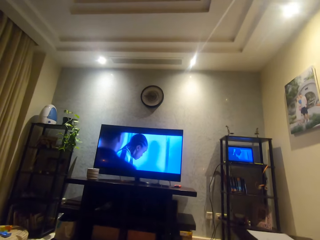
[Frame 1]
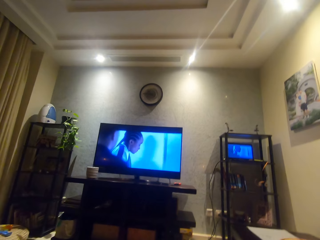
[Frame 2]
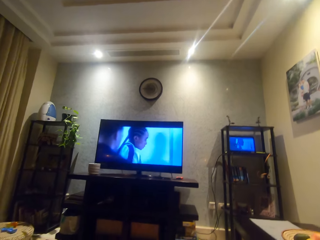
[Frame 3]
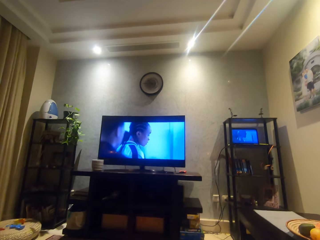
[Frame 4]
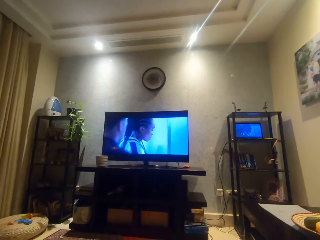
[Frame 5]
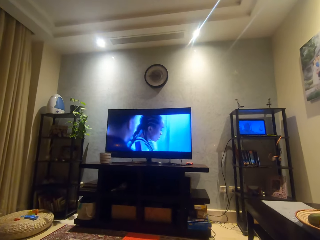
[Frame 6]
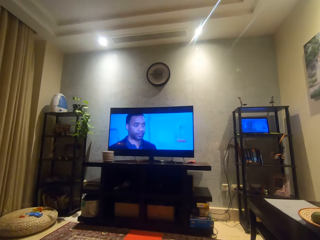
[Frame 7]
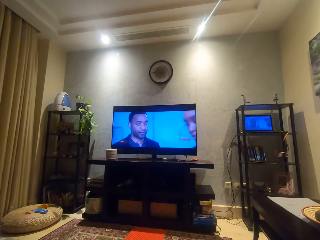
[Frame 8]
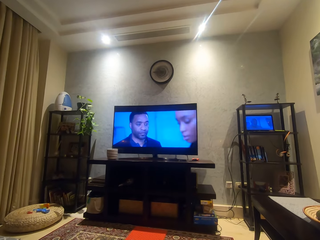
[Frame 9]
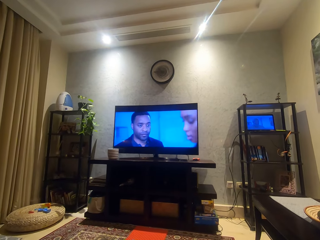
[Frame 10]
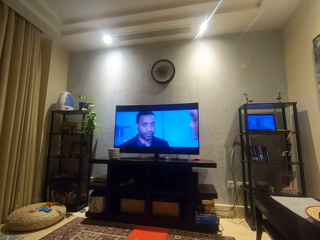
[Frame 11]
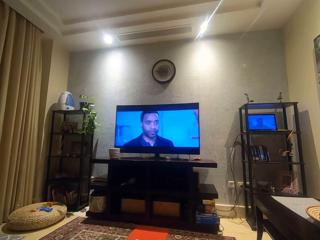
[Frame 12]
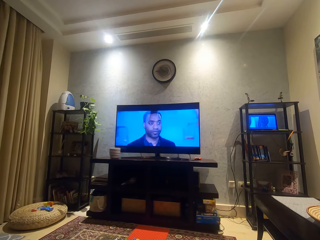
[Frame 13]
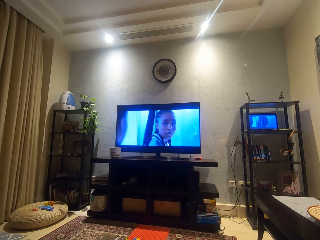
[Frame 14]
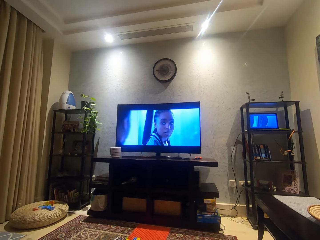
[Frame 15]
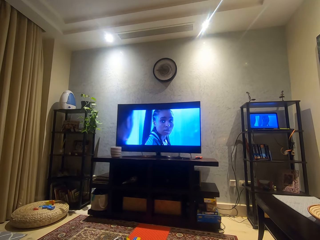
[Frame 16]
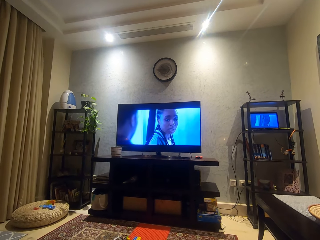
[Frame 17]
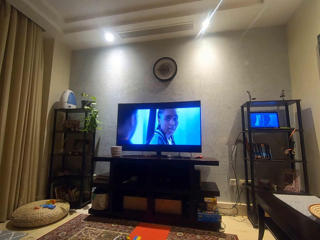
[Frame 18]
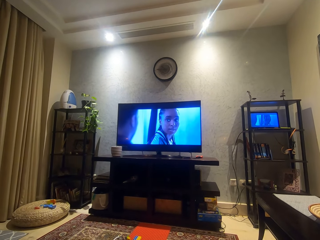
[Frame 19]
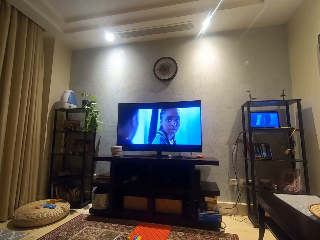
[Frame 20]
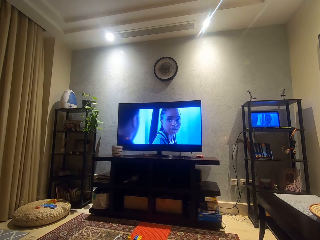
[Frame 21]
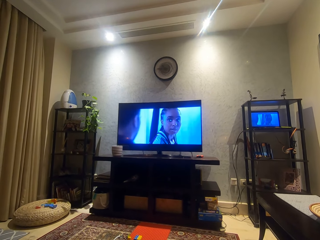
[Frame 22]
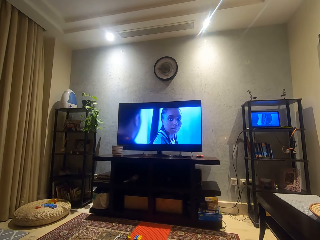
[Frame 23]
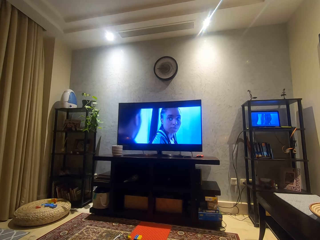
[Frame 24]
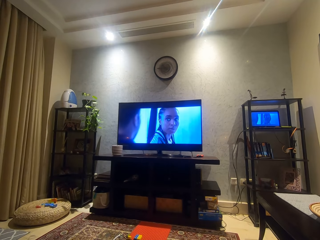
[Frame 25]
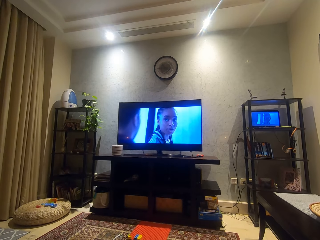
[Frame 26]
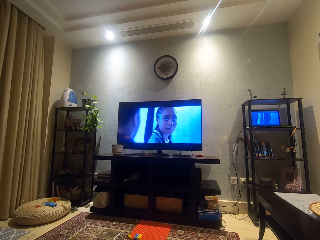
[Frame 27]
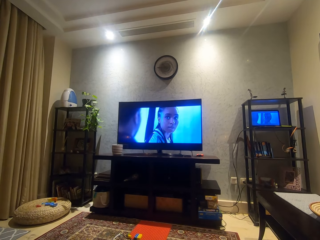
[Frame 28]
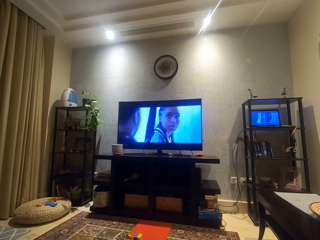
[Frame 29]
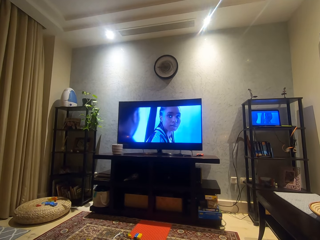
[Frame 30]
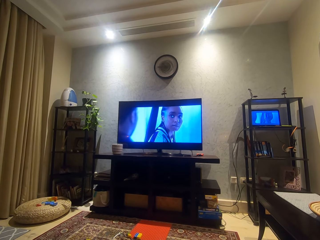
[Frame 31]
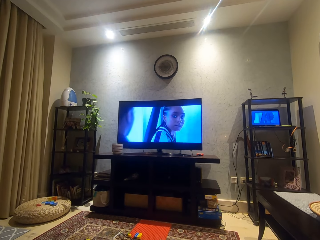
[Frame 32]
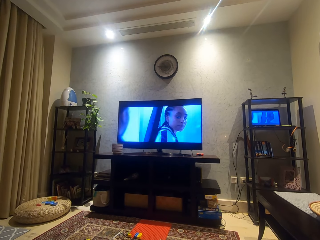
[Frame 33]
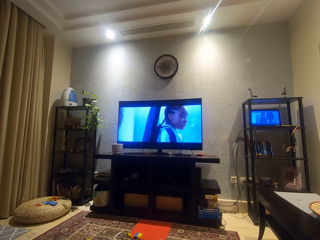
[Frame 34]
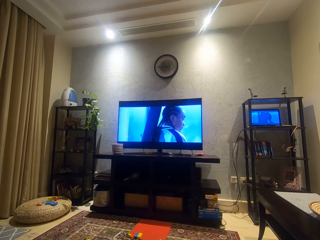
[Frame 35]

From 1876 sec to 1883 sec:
The camera wearer moves a bit.

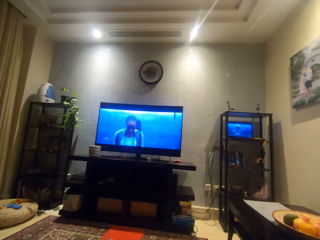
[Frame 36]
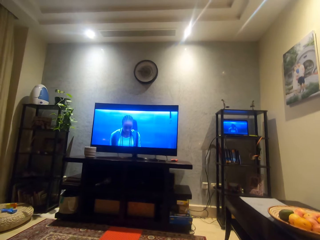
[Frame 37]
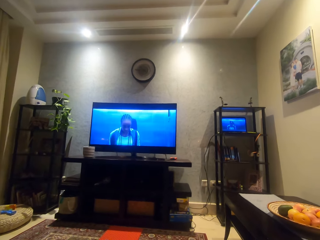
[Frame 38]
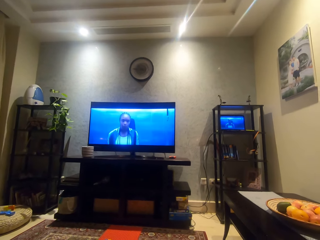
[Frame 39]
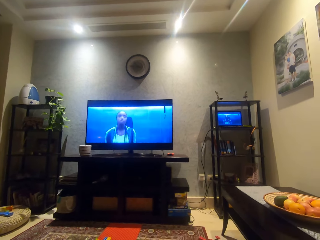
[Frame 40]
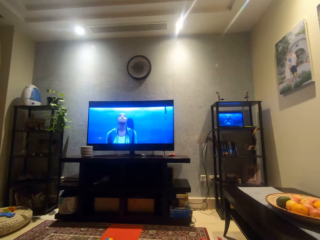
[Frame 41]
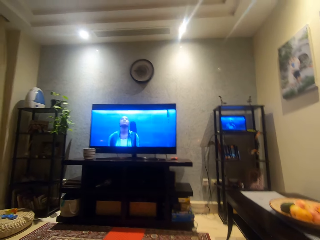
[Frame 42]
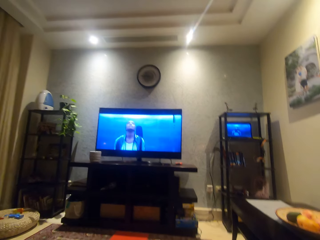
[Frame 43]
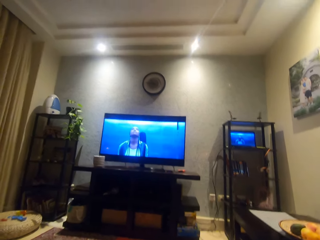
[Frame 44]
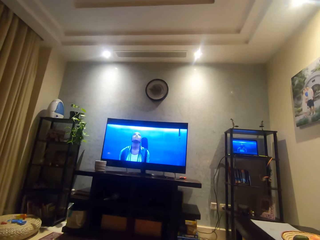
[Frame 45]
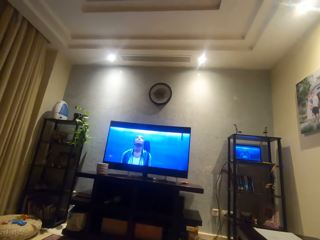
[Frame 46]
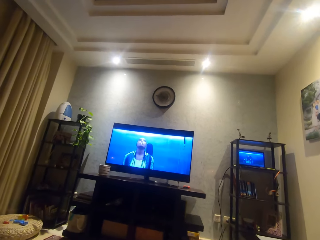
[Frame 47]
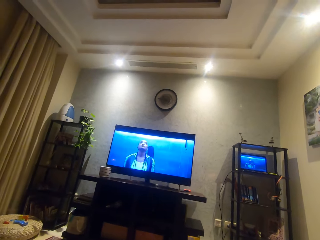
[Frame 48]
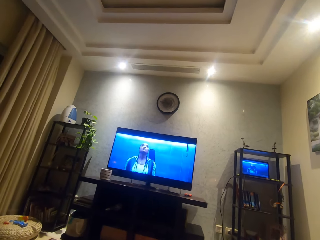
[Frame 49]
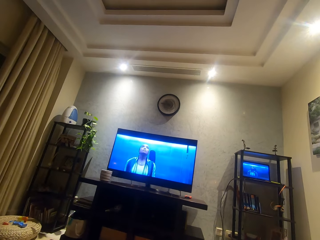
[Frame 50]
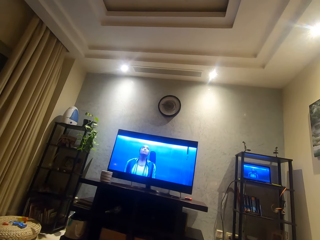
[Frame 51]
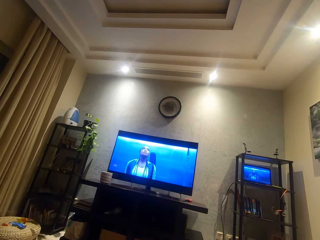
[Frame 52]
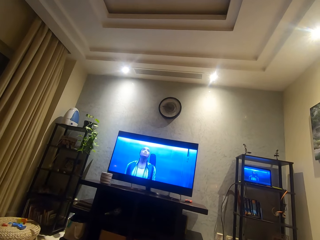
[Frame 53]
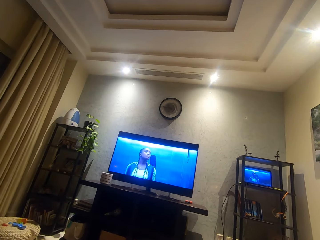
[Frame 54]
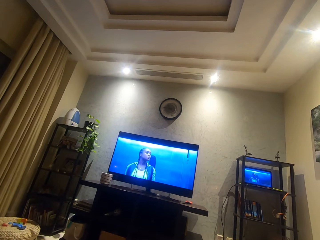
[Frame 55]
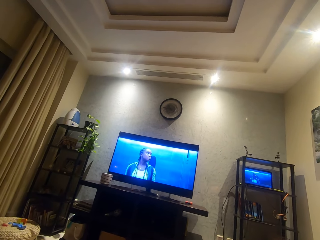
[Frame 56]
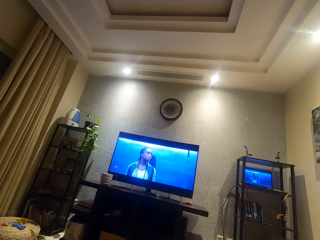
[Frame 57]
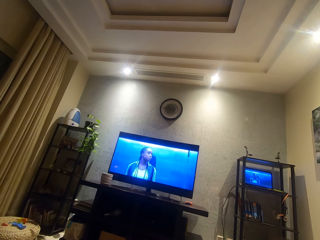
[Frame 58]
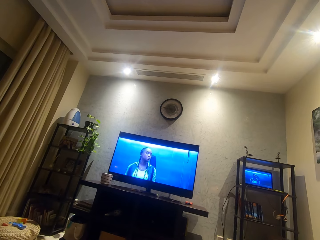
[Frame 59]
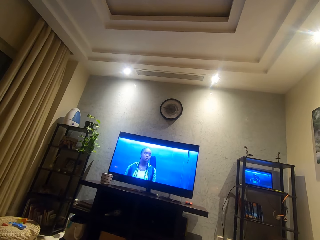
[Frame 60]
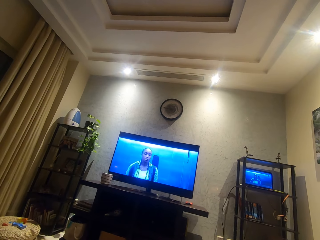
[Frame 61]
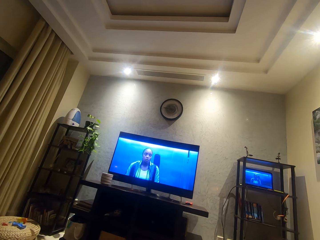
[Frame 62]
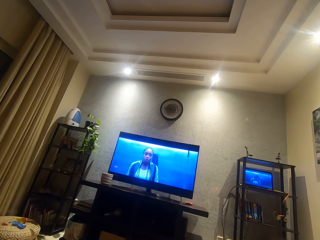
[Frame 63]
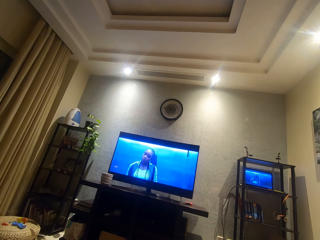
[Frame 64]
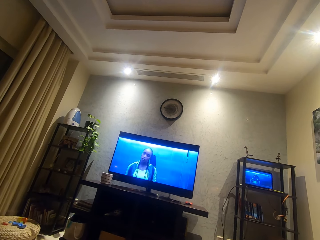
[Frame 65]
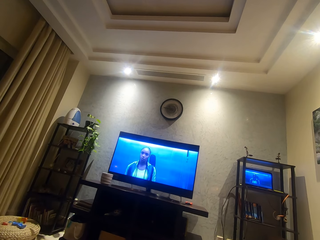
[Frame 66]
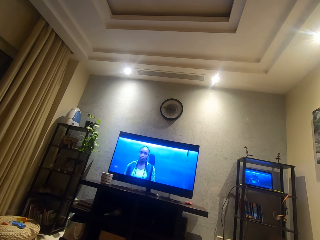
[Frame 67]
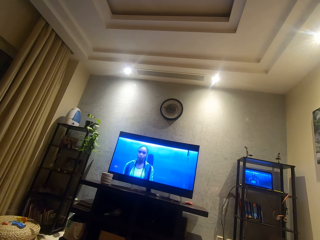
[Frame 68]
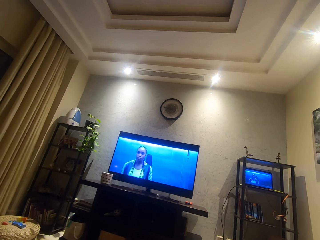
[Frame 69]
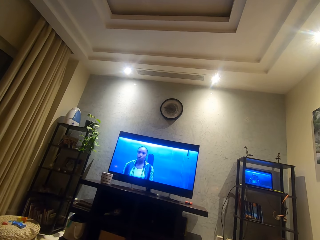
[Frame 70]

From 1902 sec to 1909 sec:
The camera wearer looks around.

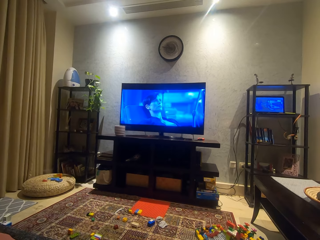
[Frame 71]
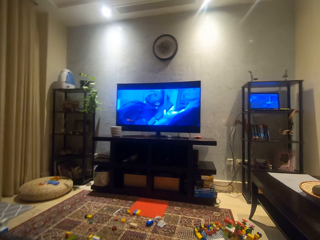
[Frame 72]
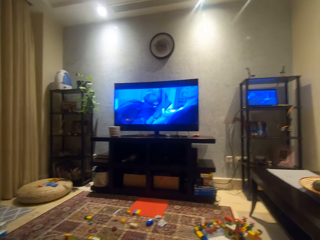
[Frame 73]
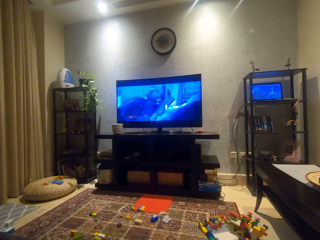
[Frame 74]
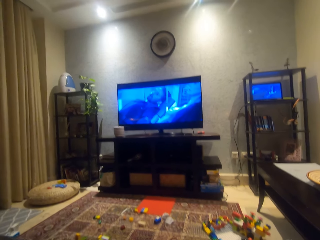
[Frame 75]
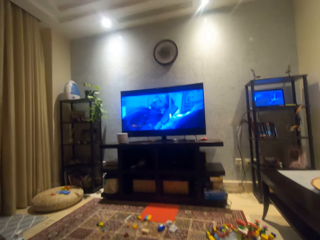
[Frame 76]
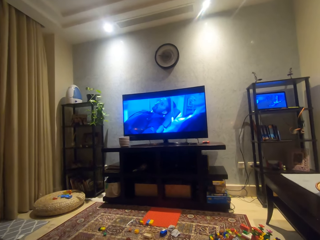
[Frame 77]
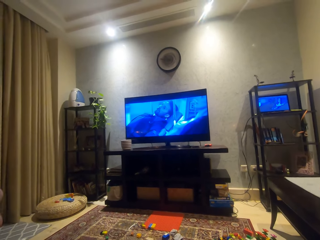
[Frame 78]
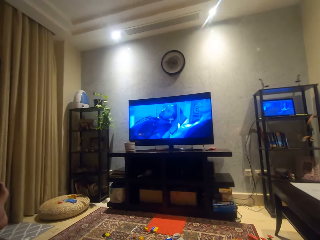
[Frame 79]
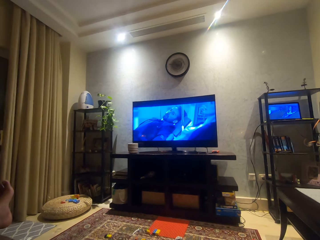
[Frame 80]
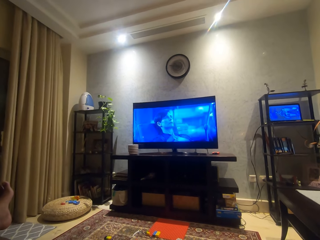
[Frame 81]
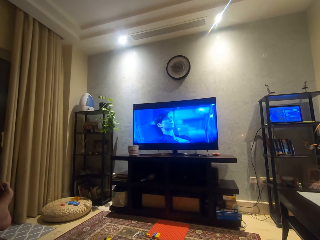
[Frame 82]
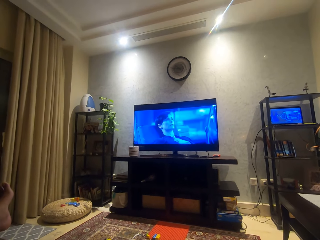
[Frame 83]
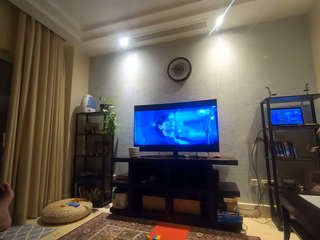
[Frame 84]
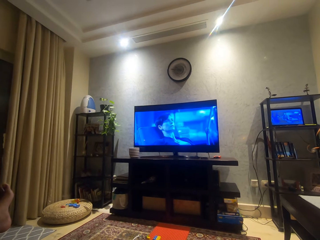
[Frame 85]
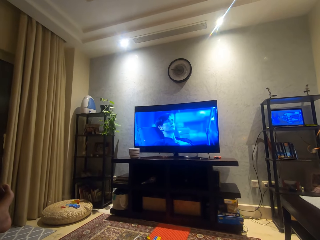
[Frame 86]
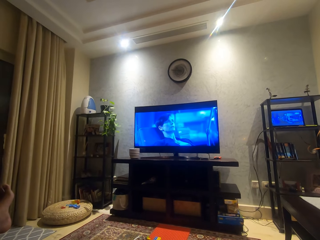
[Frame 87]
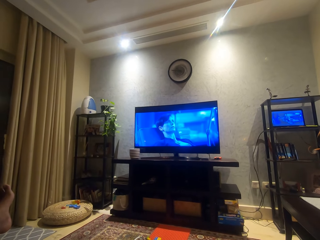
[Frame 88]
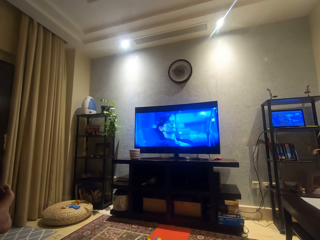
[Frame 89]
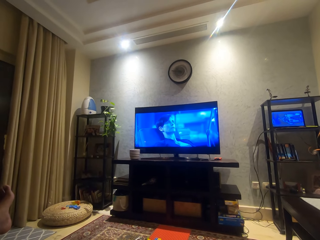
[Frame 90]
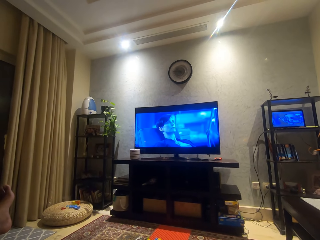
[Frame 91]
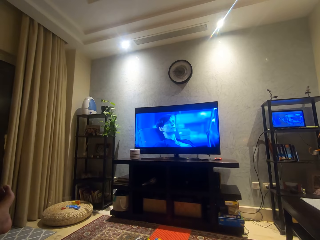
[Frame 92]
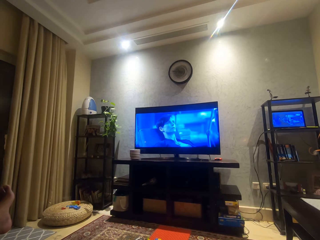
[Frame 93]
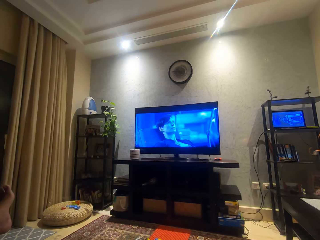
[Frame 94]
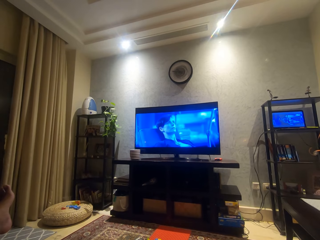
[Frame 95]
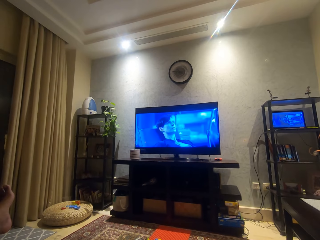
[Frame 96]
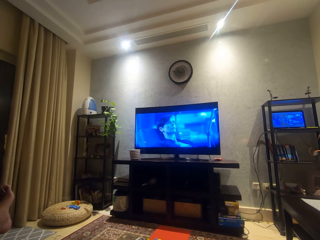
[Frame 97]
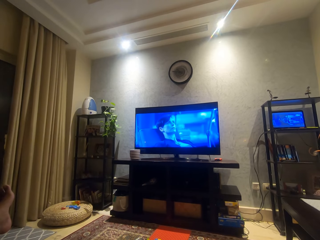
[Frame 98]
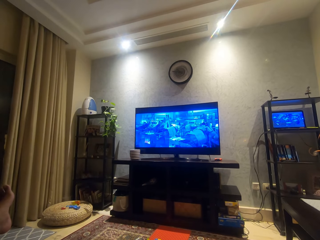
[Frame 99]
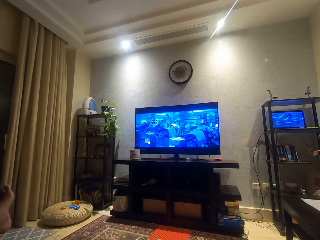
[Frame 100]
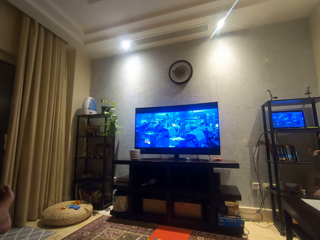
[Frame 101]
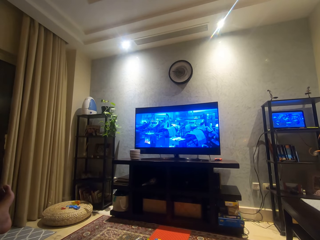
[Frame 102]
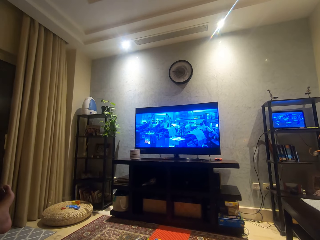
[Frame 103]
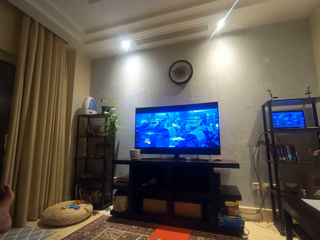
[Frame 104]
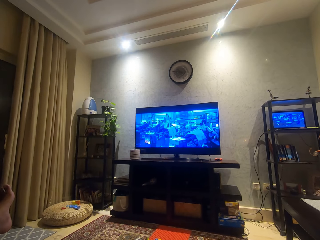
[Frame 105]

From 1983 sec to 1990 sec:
The camera wearer moves a bit.
